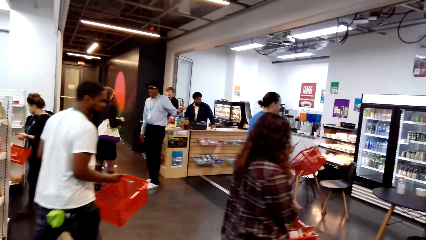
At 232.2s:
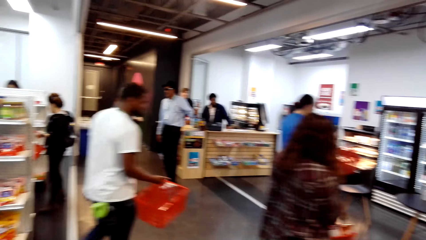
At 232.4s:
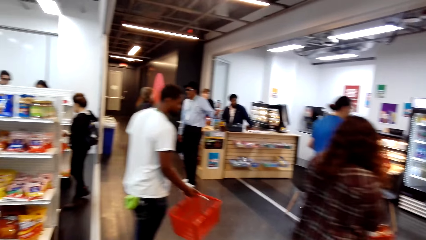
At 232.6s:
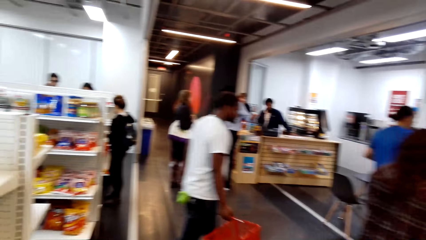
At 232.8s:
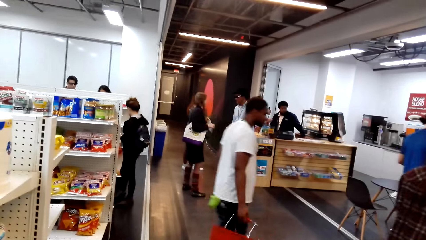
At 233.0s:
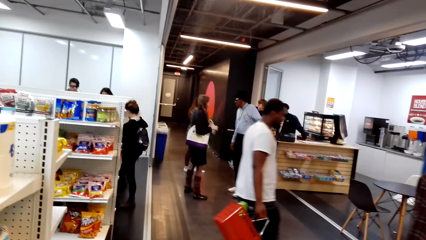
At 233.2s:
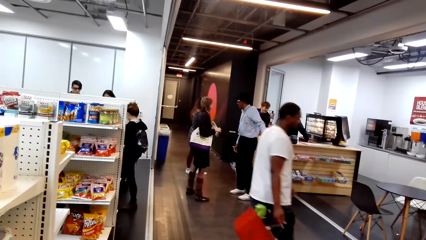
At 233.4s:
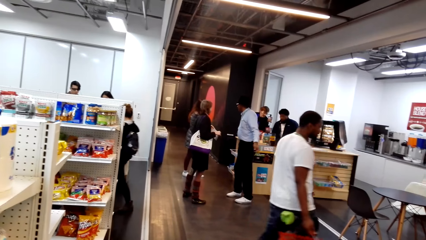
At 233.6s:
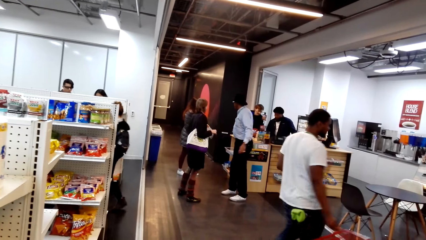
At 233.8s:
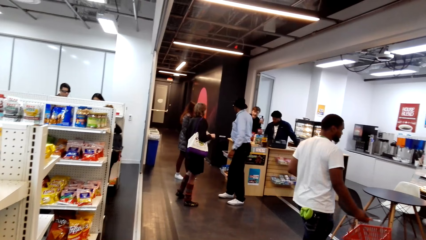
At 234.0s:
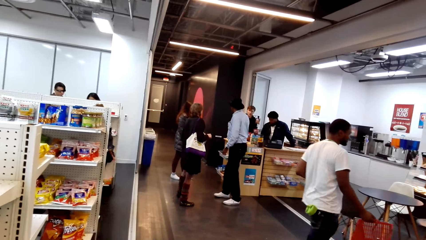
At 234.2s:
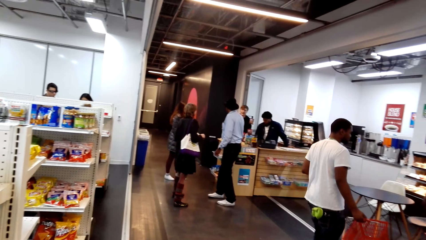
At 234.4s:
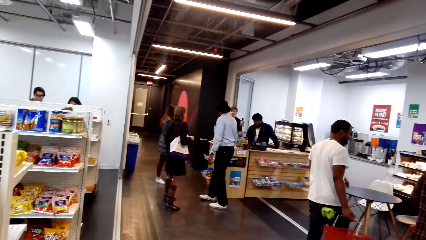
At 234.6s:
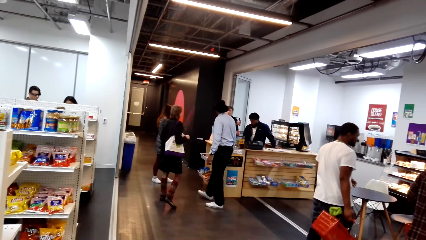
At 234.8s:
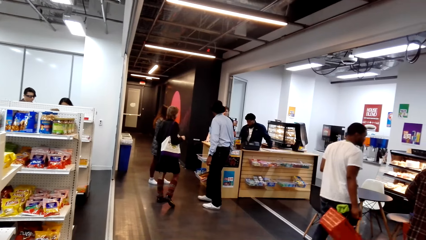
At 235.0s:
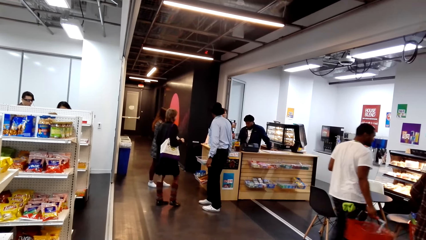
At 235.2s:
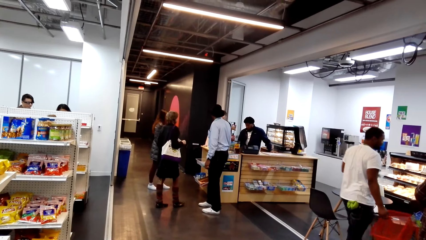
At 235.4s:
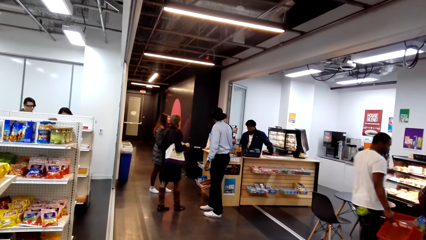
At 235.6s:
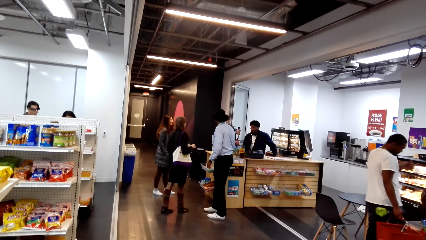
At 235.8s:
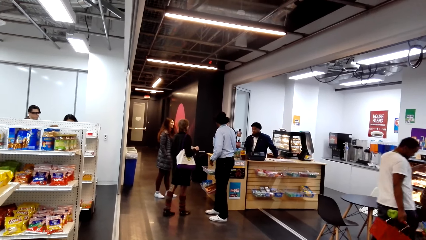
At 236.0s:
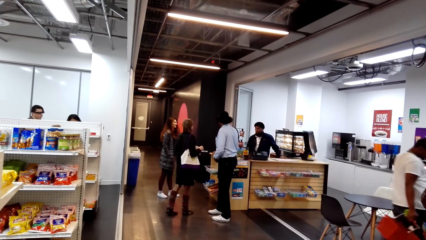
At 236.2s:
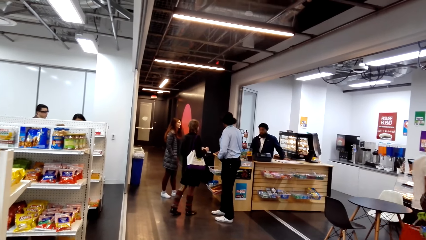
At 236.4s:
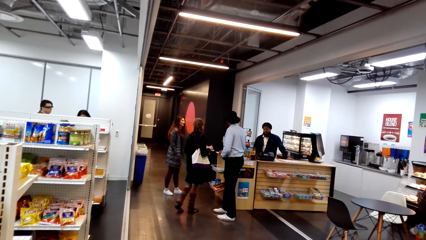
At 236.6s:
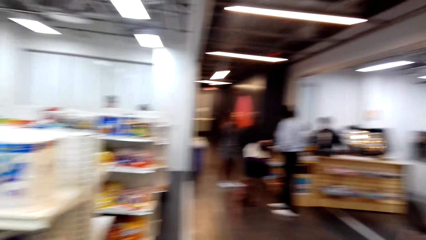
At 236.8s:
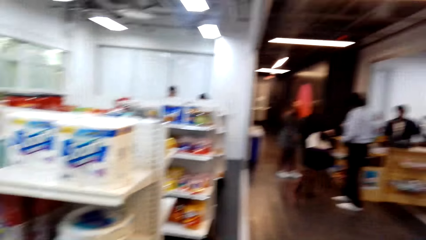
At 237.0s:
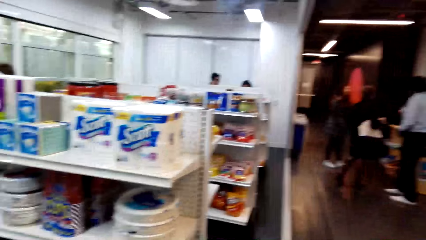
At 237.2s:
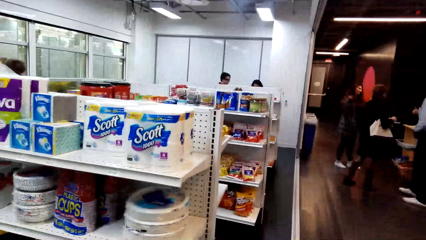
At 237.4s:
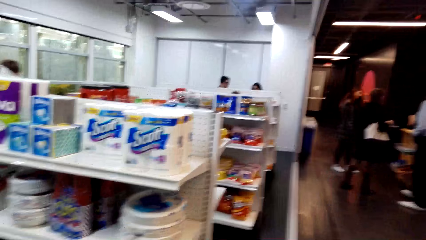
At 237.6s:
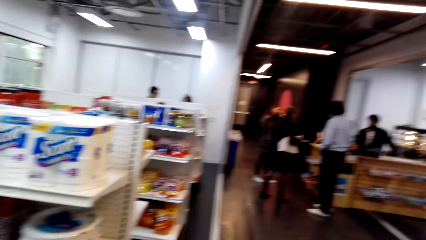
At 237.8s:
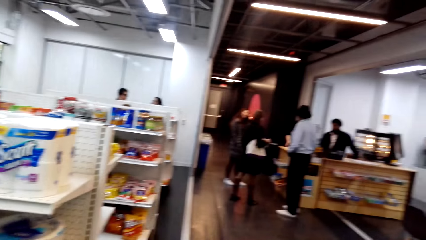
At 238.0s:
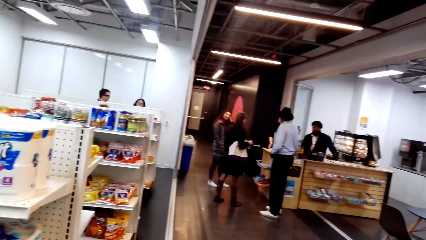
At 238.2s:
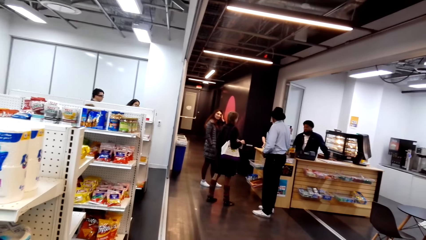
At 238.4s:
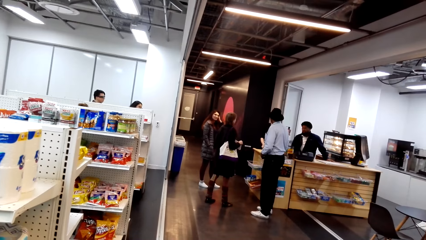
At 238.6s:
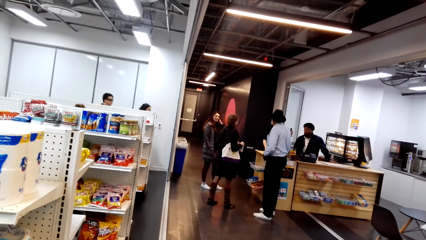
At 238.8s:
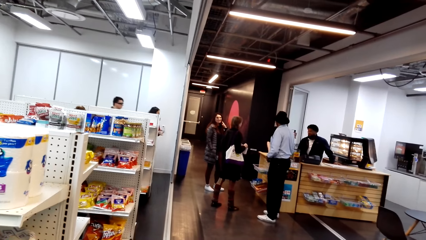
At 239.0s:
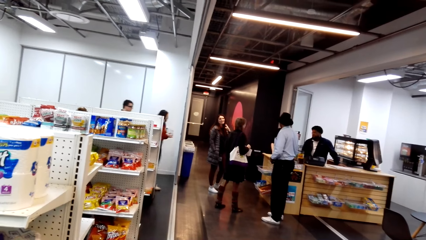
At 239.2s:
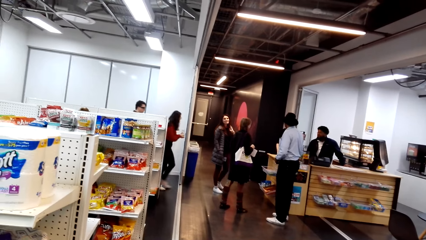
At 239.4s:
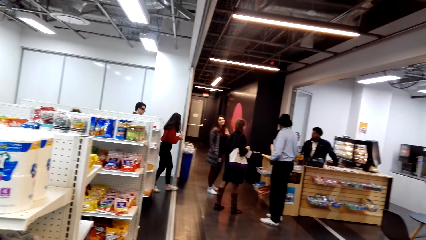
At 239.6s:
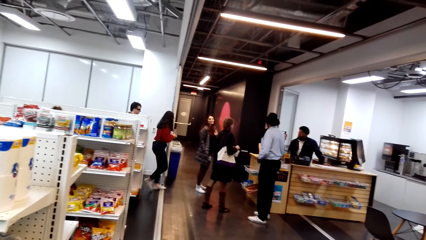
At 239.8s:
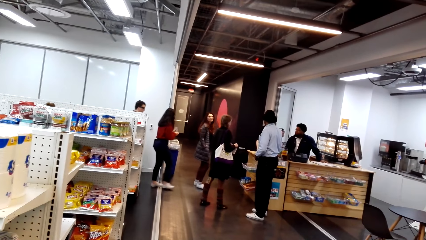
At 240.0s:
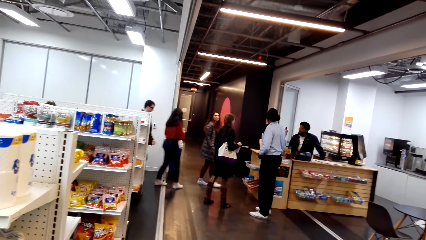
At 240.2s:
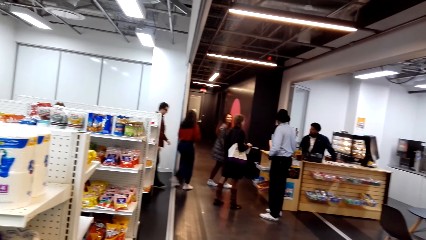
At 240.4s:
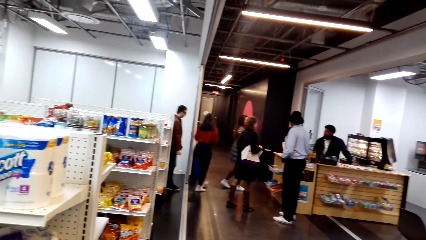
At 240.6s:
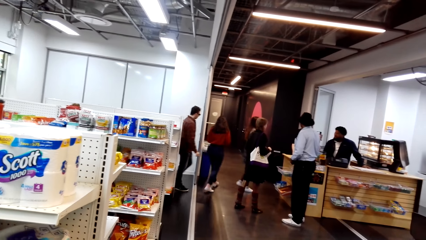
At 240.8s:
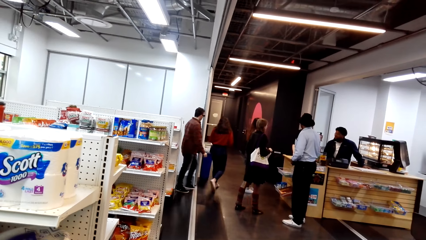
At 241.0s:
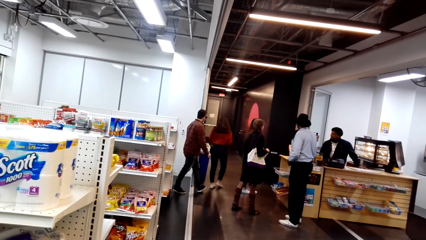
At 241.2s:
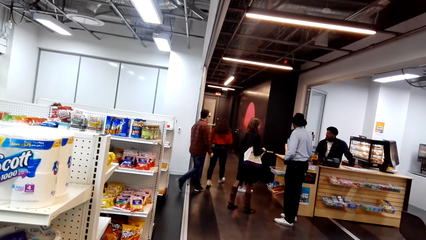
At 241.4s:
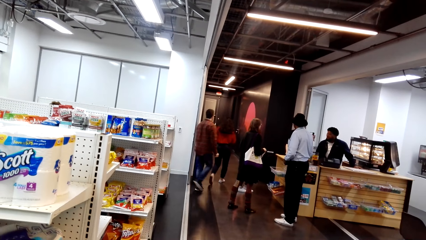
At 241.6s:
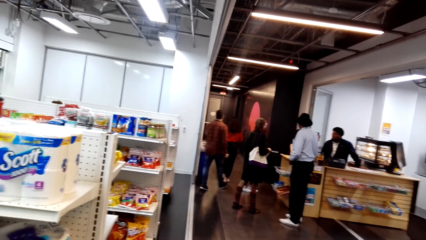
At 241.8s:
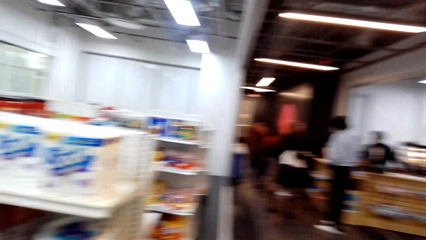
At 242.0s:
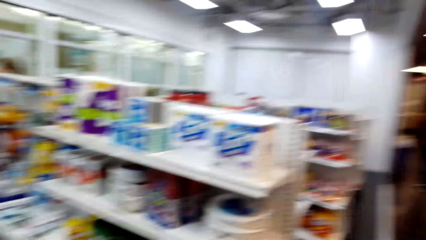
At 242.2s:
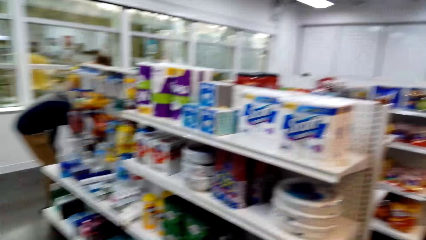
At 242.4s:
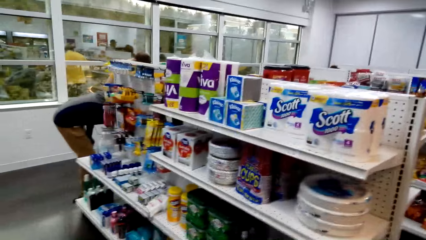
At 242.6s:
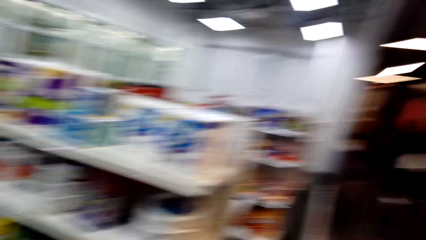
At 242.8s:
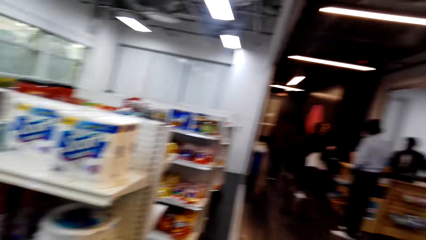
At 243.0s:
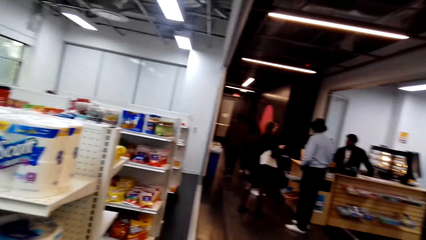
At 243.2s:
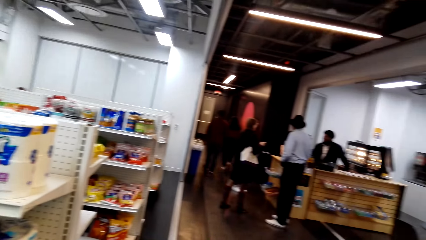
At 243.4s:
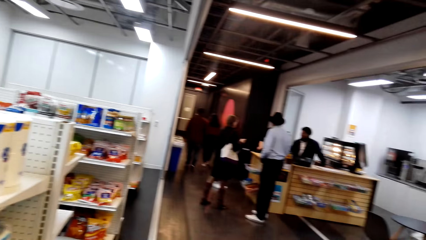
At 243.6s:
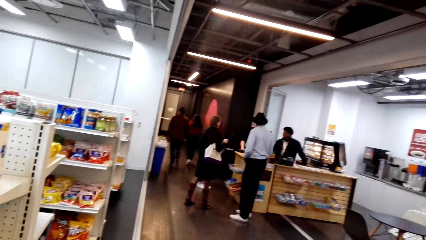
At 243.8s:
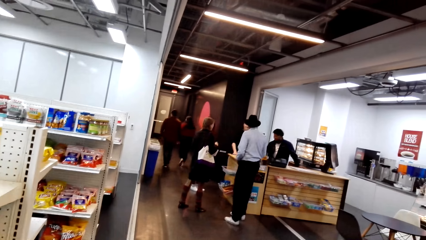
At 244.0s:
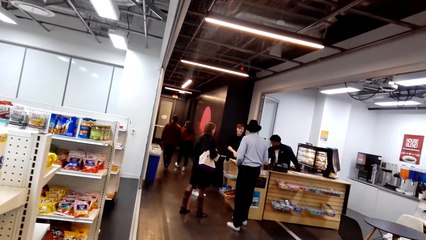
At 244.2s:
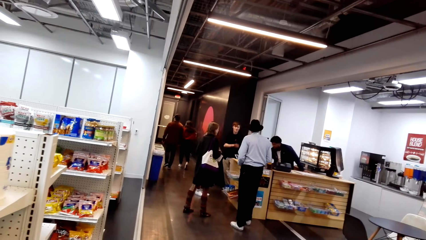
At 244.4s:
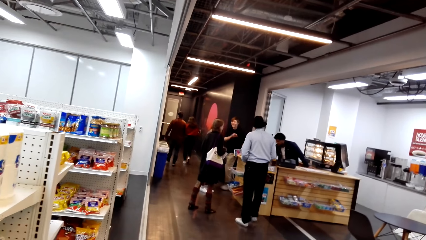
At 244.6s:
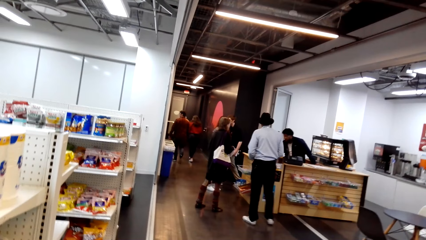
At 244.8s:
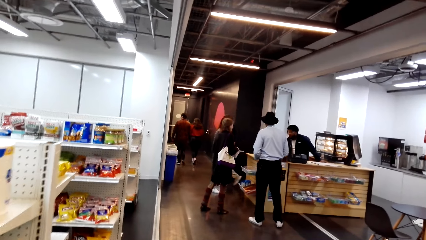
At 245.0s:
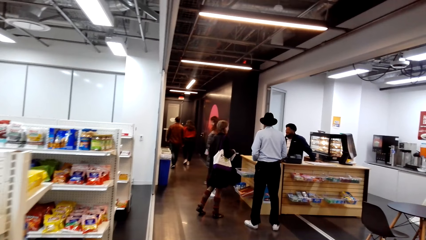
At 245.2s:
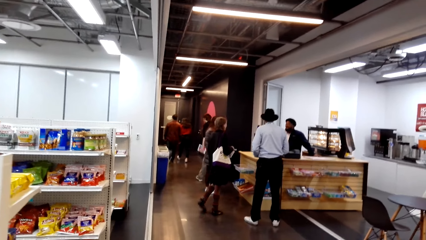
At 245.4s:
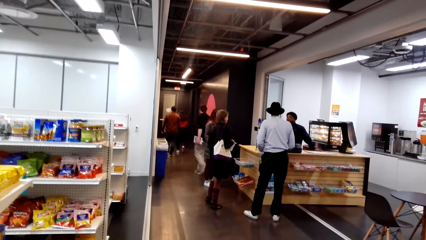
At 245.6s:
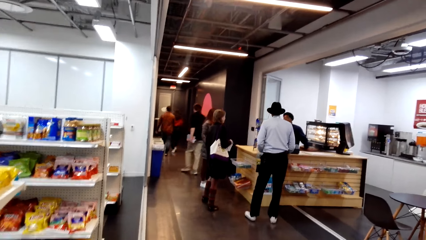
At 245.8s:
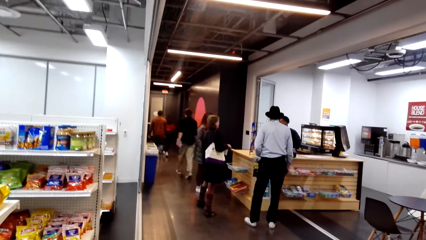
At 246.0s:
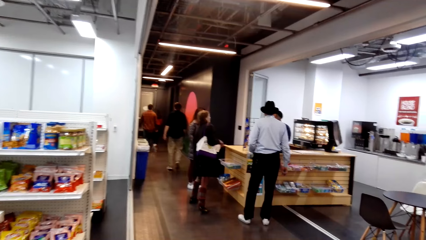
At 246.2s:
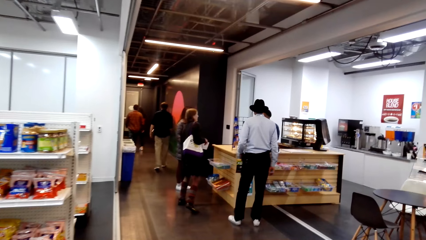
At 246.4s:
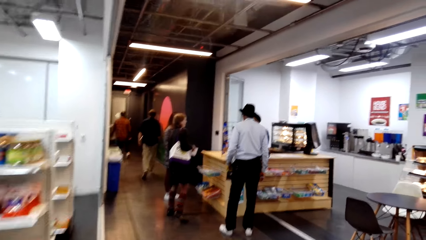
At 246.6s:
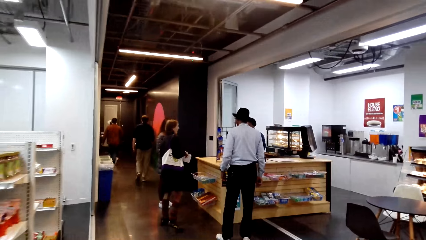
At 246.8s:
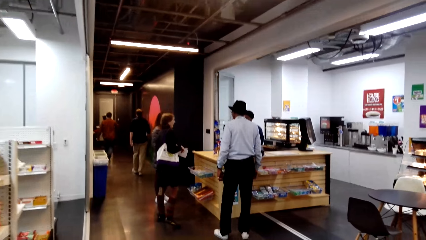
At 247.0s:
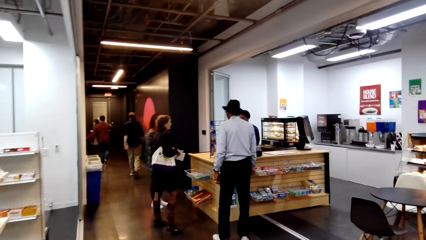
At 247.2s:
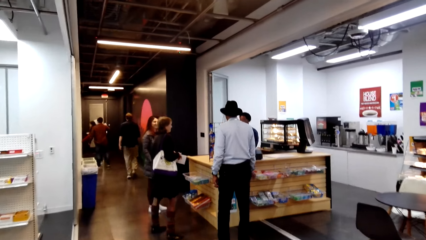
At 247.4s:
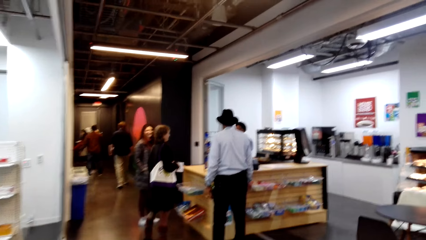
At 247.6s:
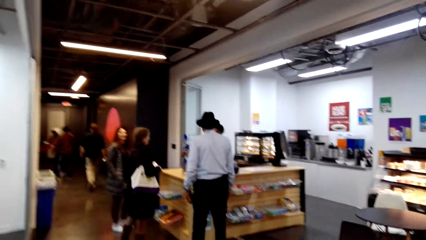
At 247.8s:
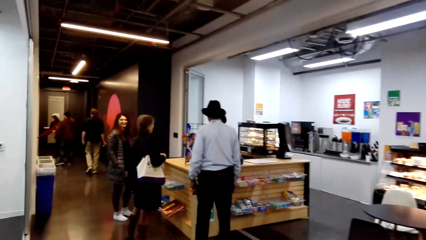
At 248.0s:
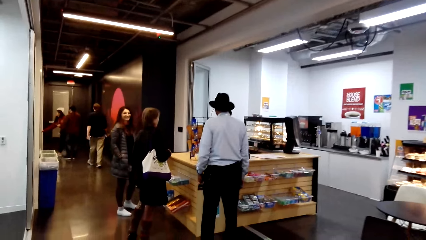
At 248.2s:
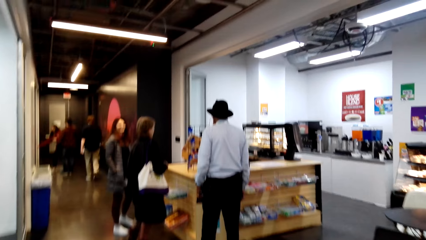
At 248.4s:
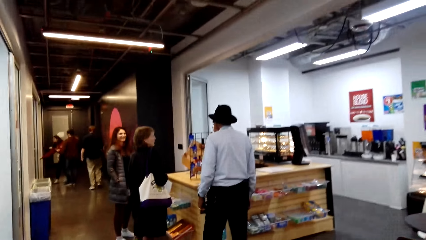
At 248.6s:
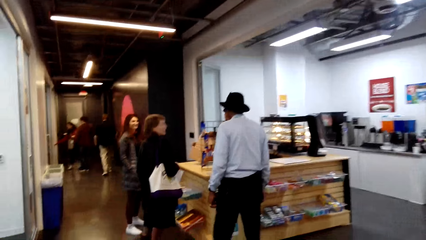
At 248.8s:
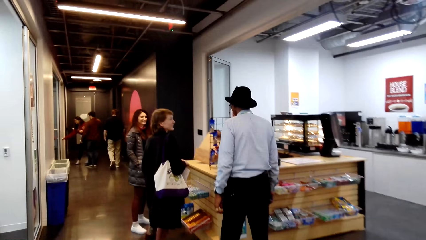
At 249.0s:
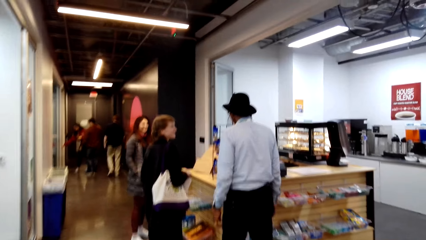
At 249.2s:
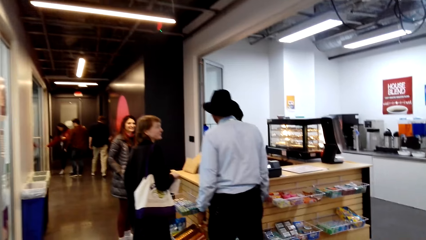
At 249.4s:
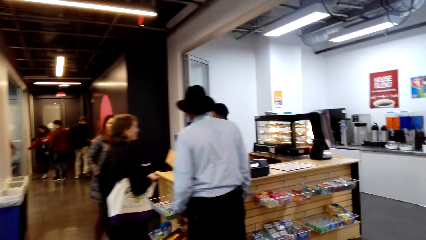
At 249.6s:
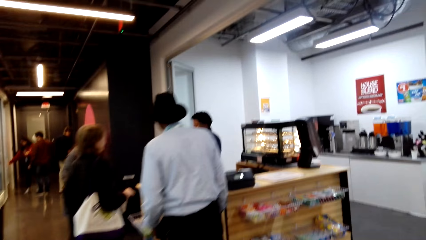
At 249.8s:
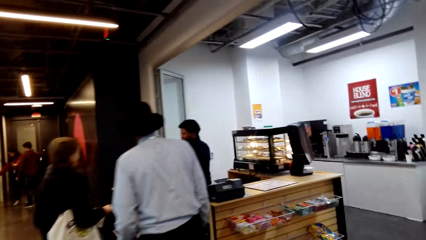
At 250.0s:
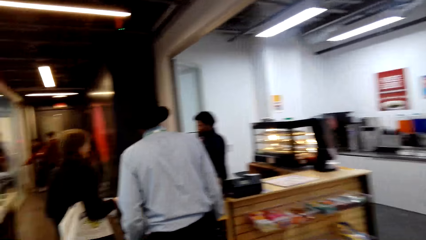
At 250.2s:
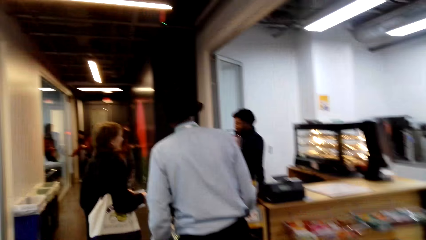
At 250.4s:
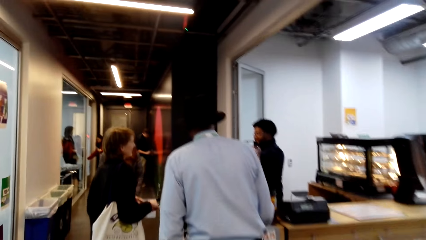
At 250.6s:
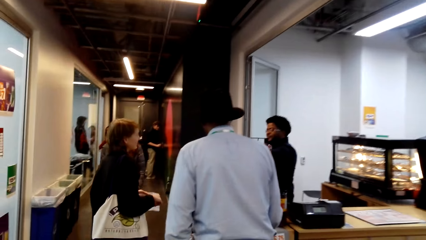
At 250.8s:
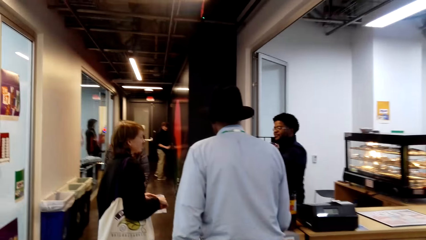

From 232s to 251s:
The camera wearer looks around. They walk a few steps.
